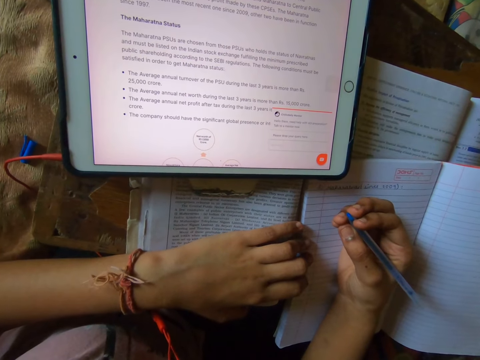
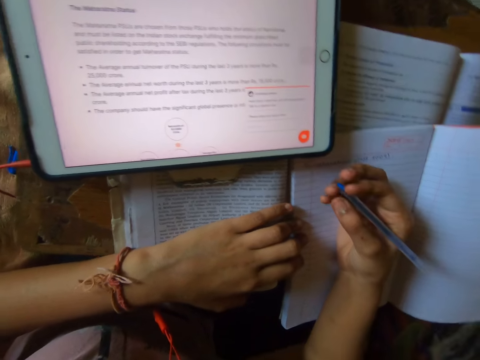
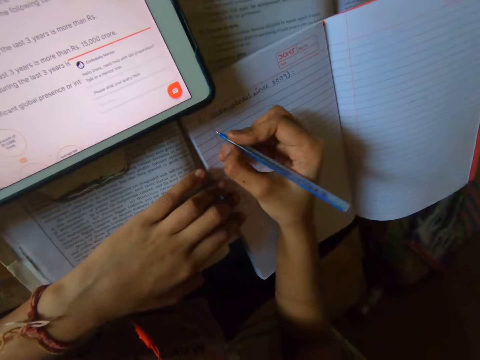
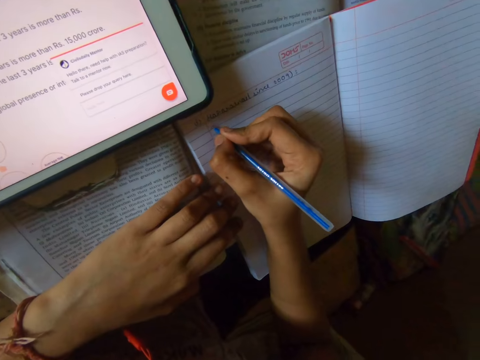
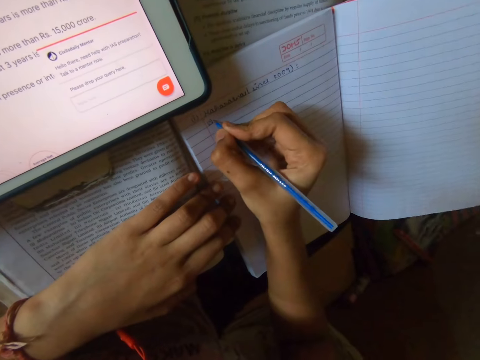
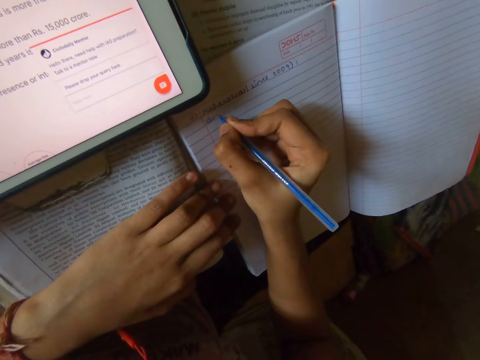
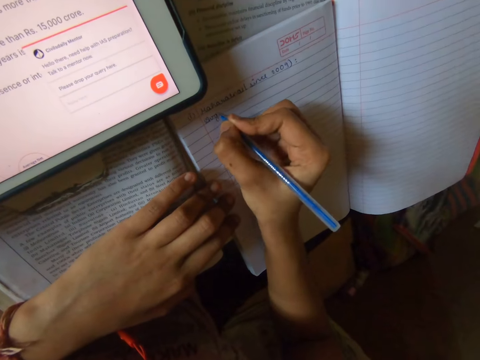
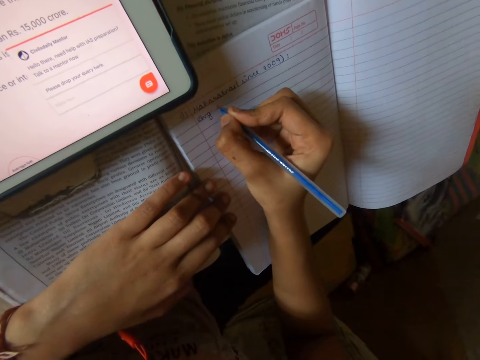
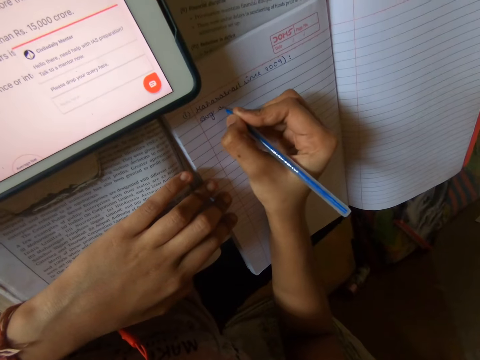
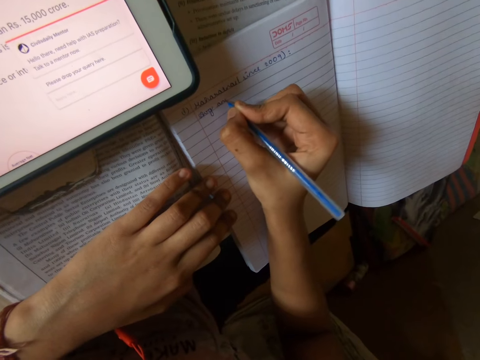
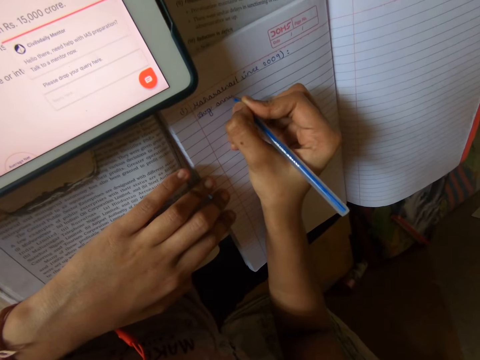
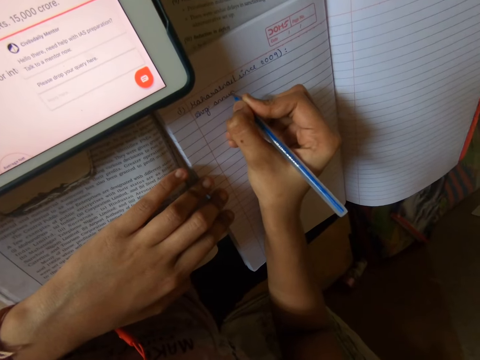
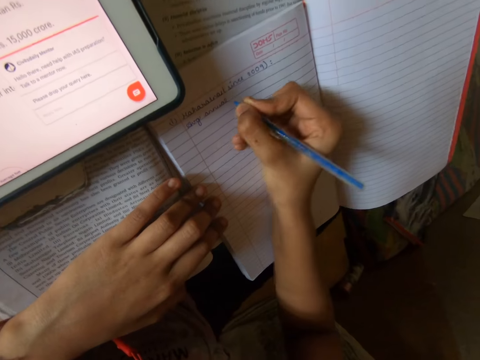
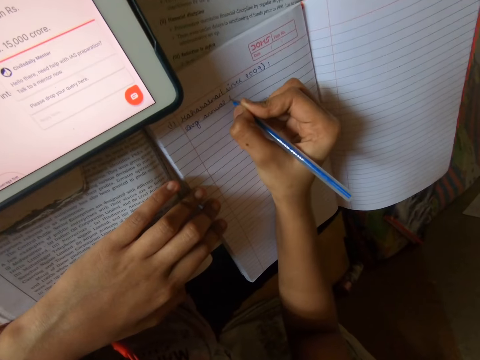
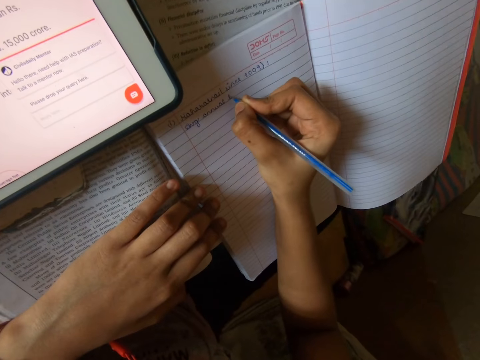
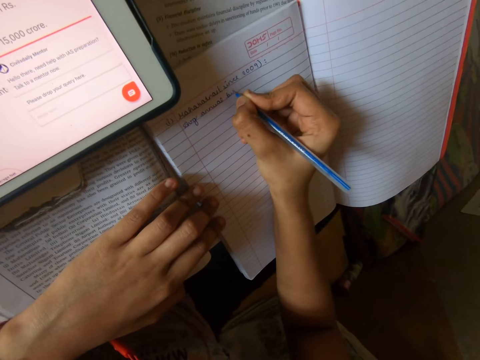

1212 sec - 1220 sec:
The camera wearer writes on the notebook with his right hand.

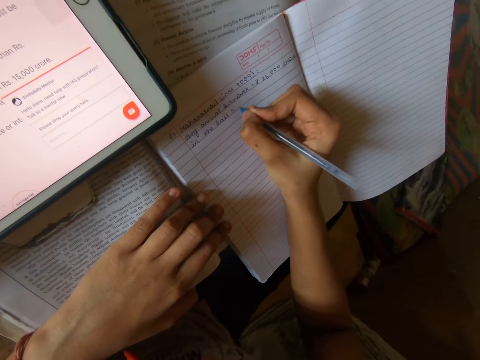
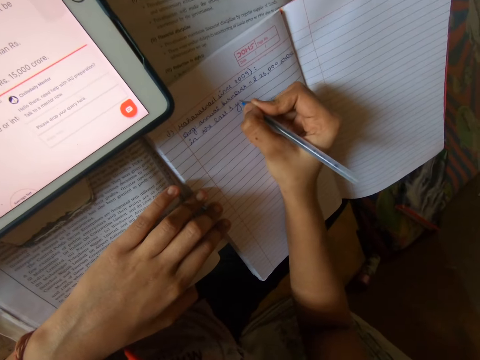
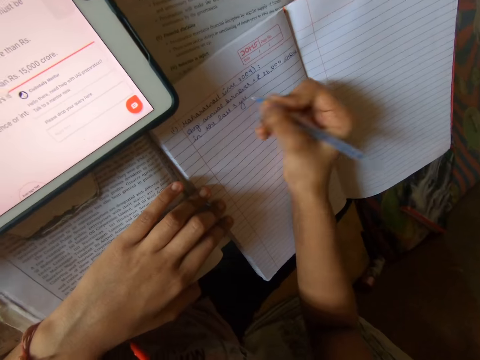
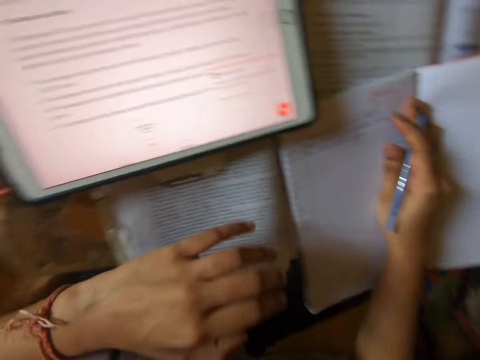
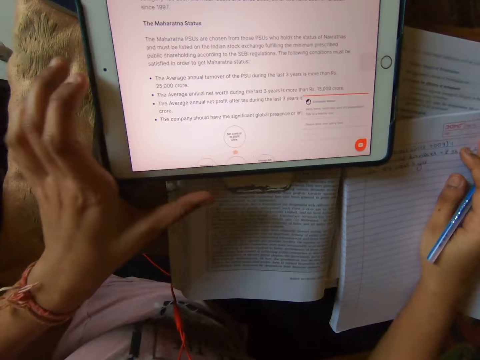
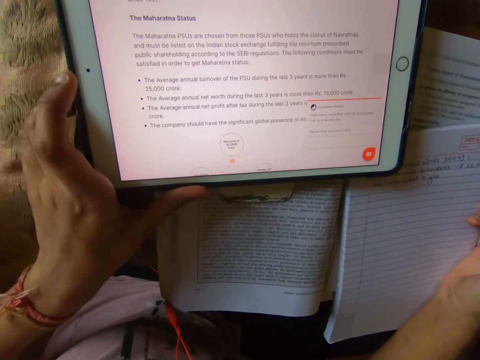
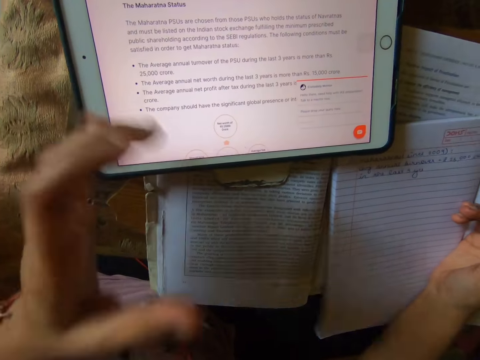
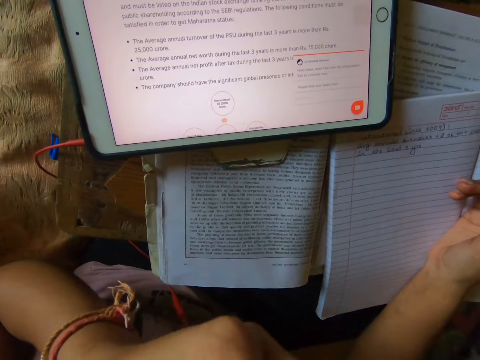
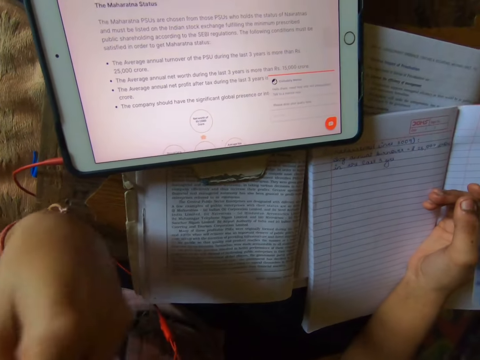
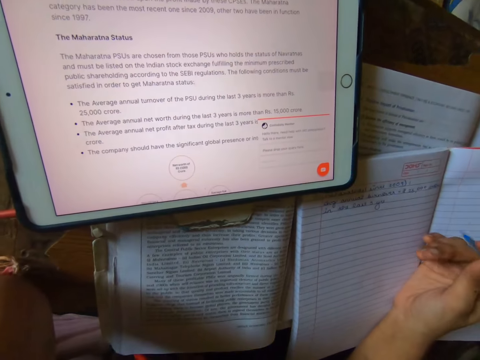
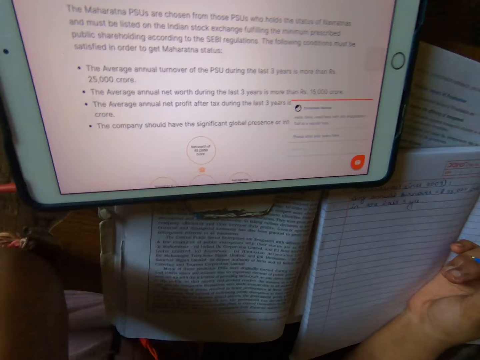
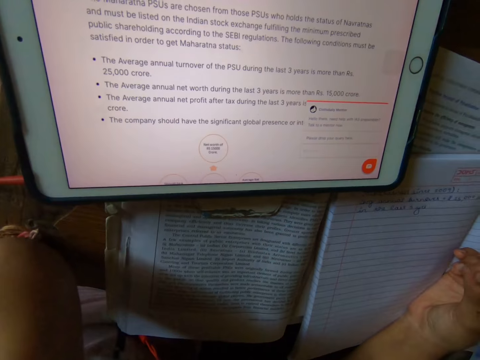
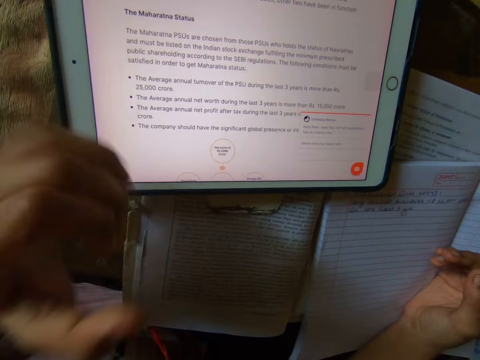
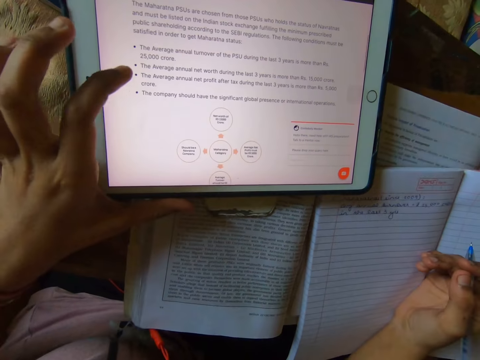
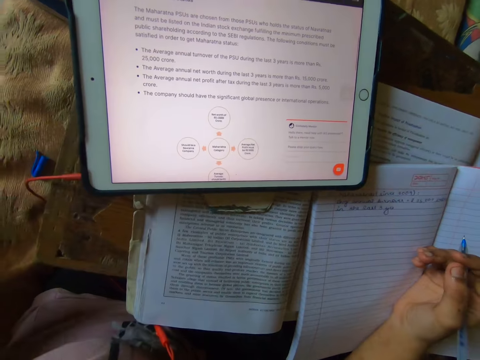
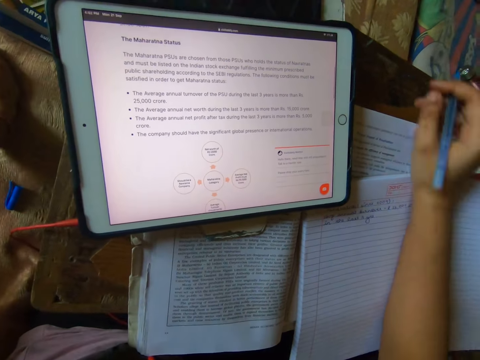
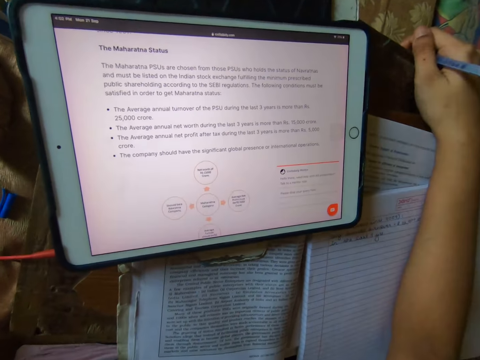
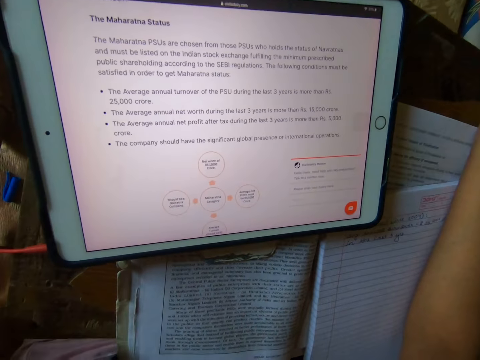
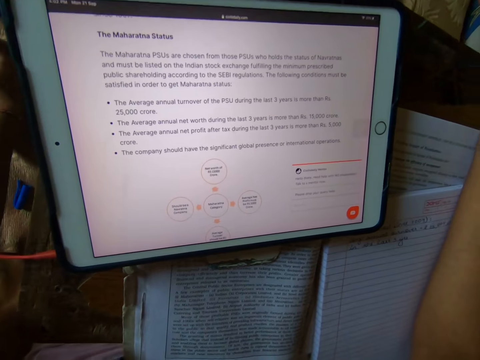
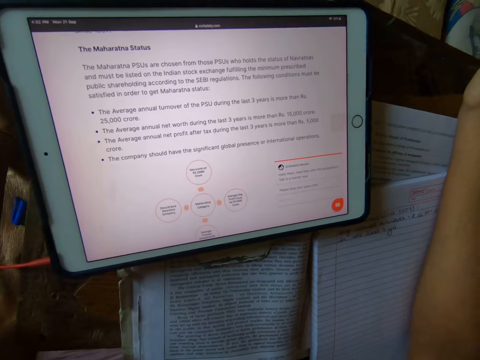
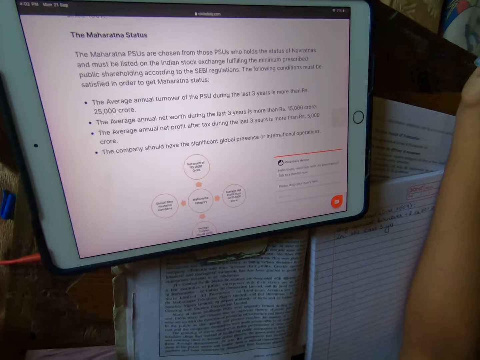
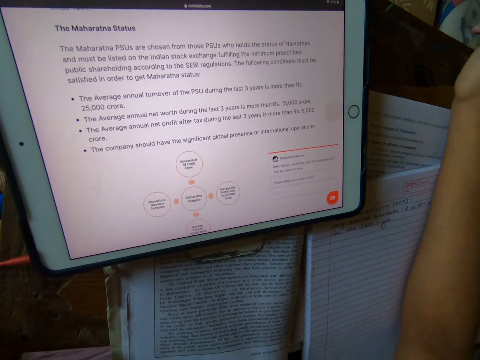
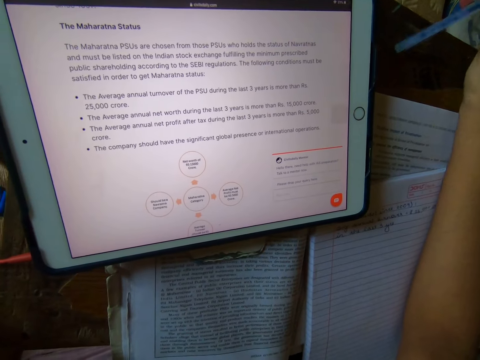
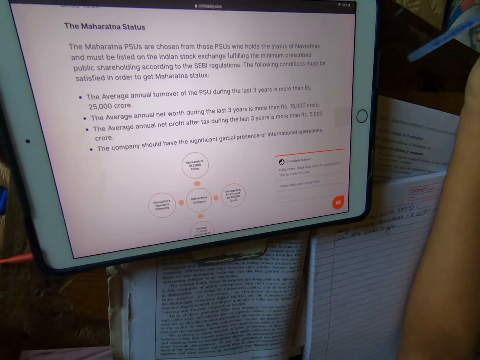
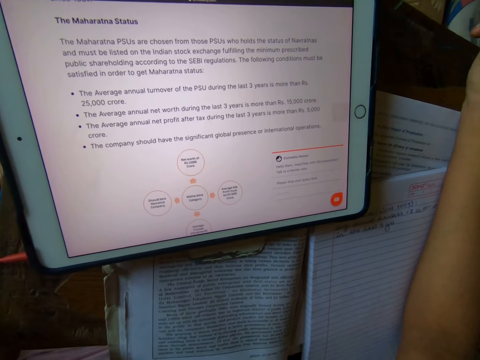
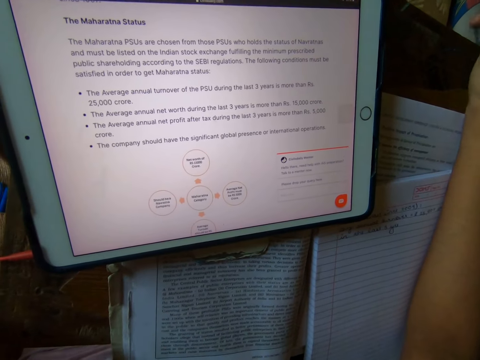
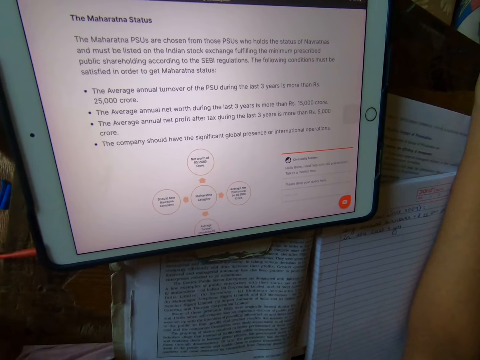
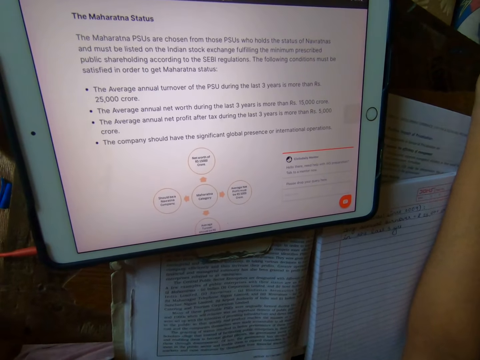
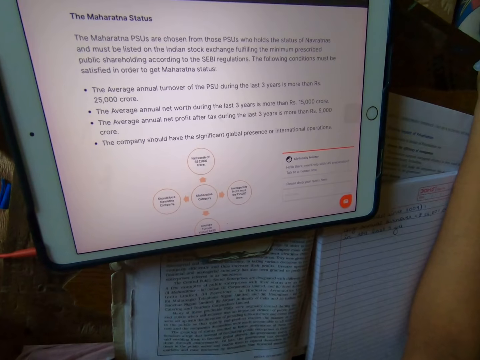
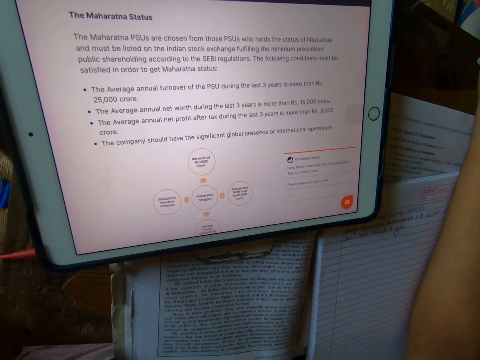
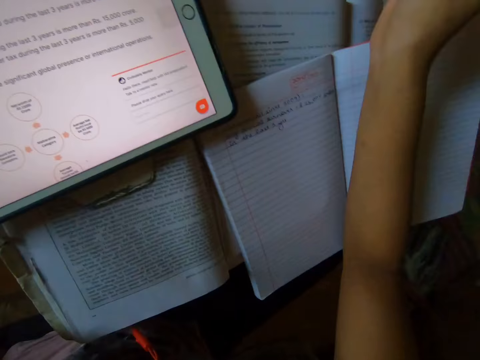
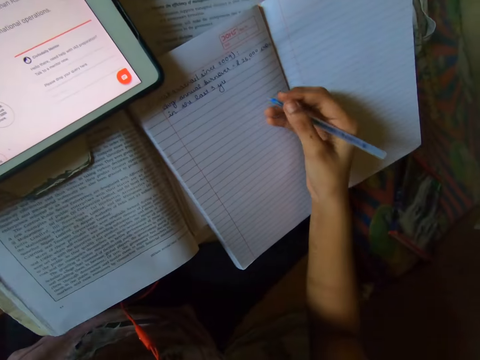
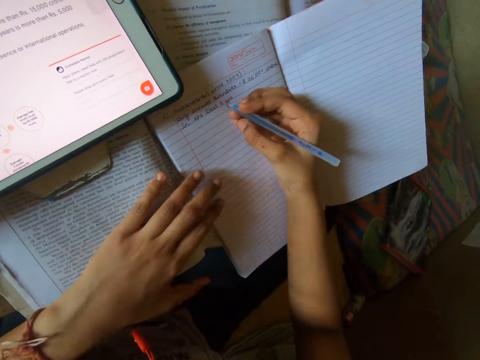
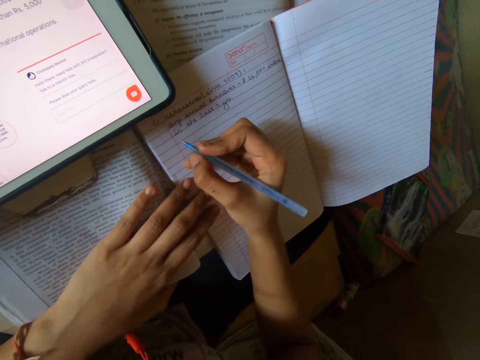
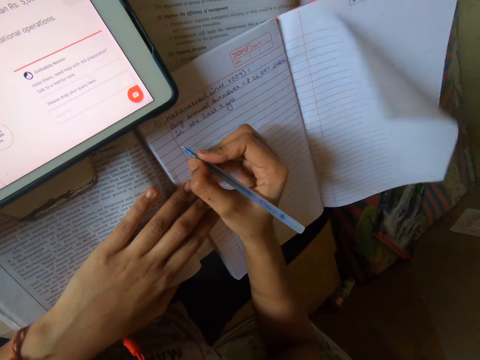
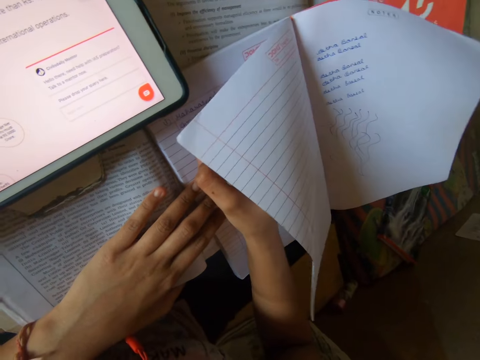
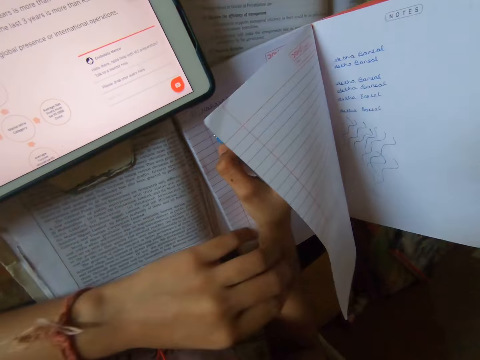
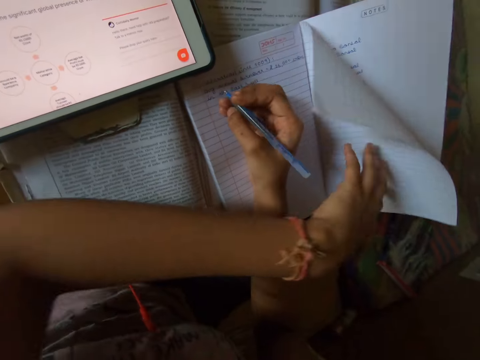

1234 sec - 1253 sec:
The camera wearer moves the tablet. She reads on the tablet. She operates the tablet with her left hand. She writes on the notebook with the pen in her right hand. She holds the book pages. She adjusts the notebook with her left hand.
